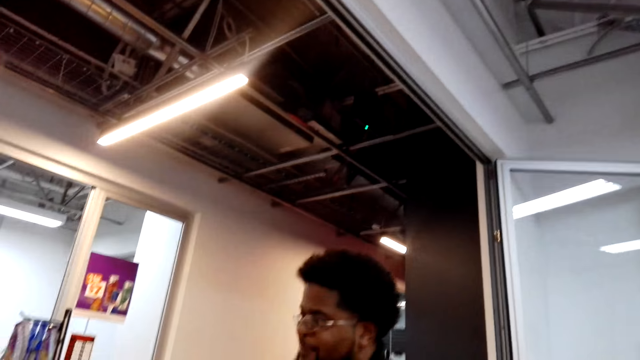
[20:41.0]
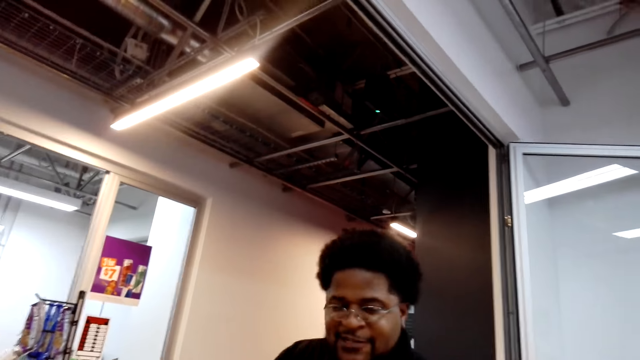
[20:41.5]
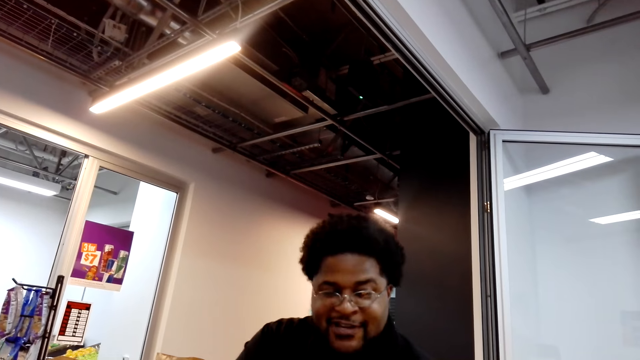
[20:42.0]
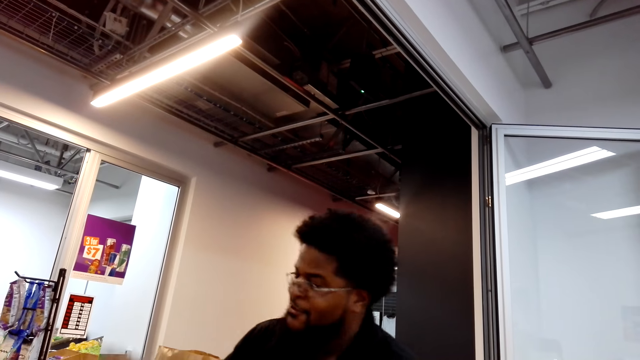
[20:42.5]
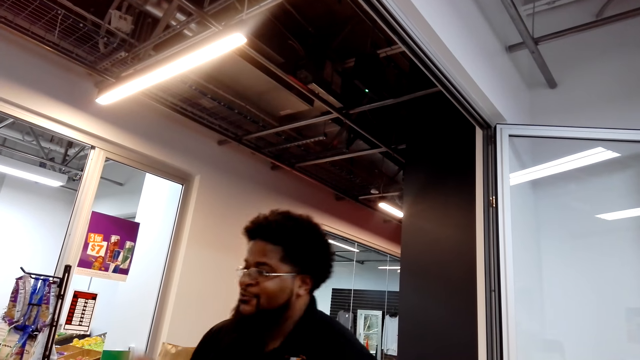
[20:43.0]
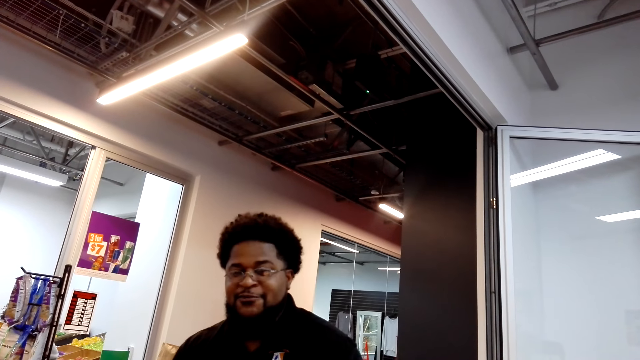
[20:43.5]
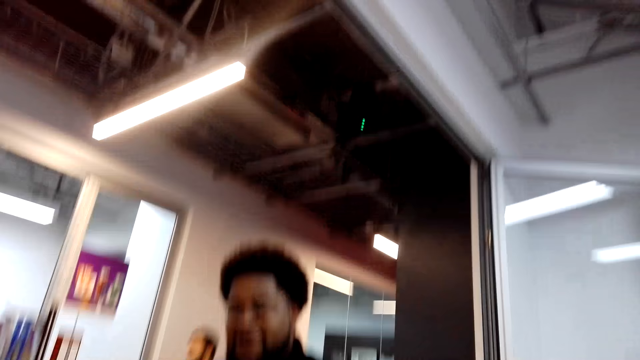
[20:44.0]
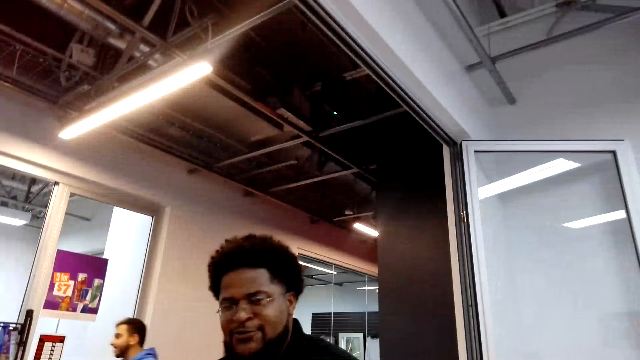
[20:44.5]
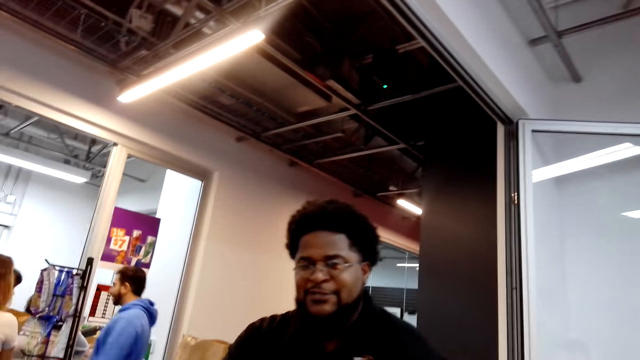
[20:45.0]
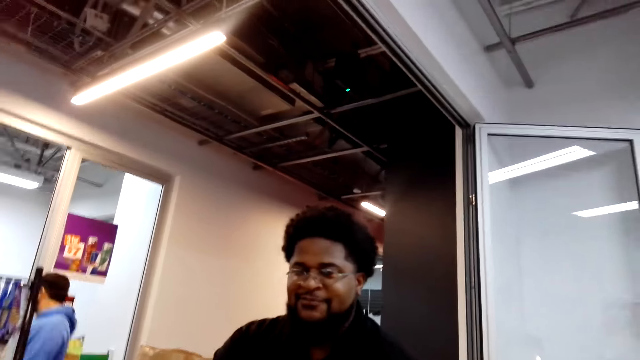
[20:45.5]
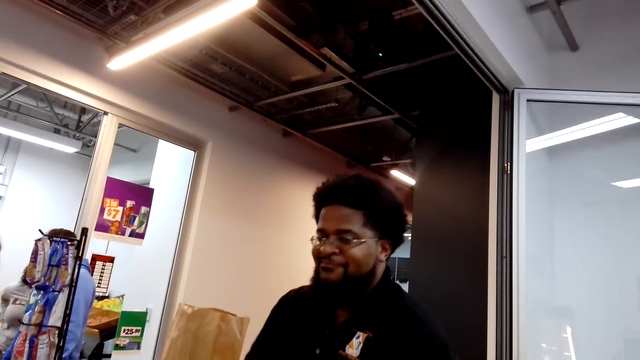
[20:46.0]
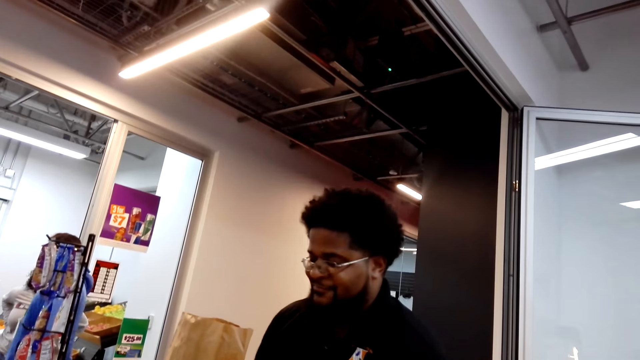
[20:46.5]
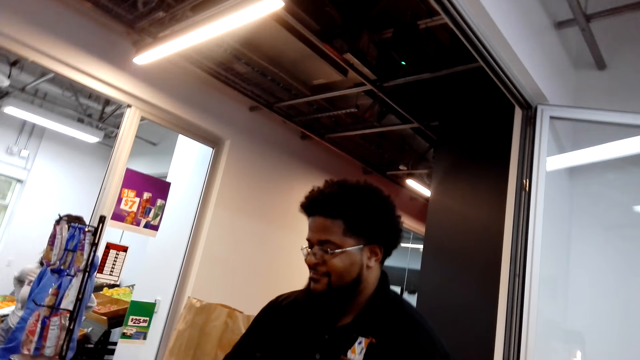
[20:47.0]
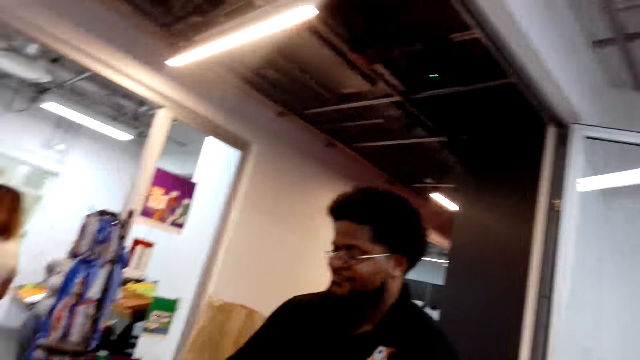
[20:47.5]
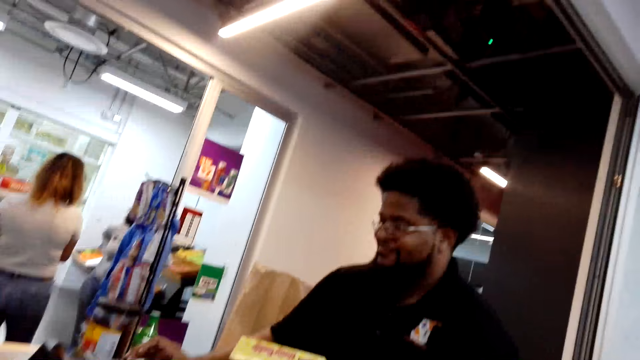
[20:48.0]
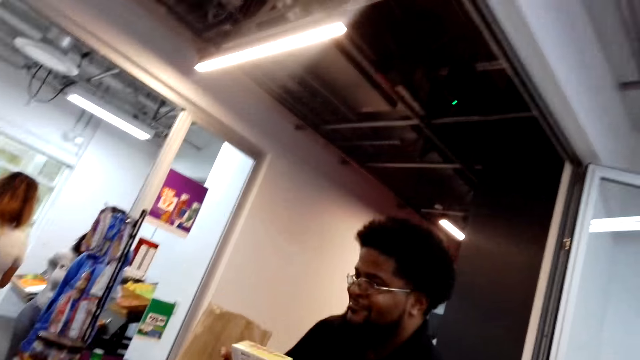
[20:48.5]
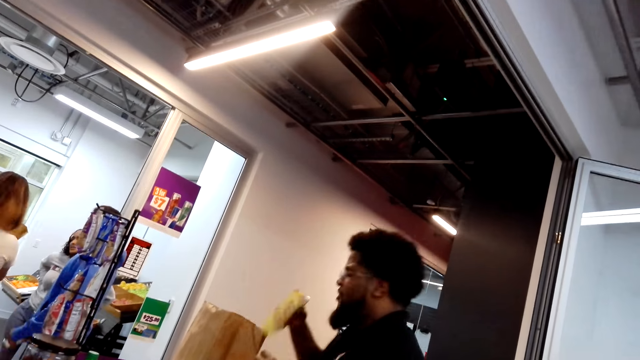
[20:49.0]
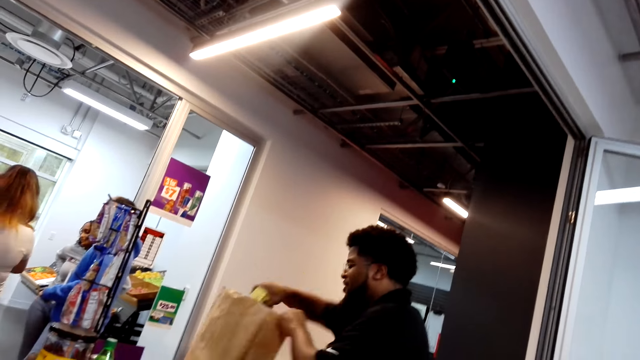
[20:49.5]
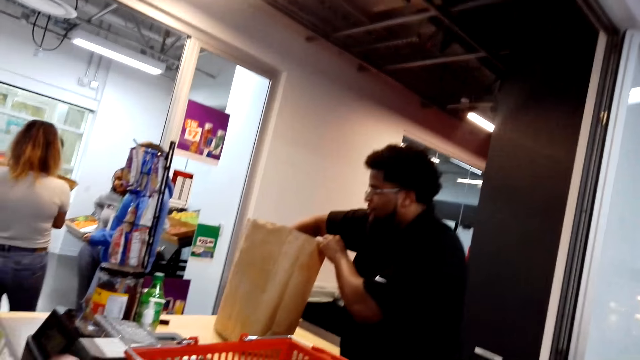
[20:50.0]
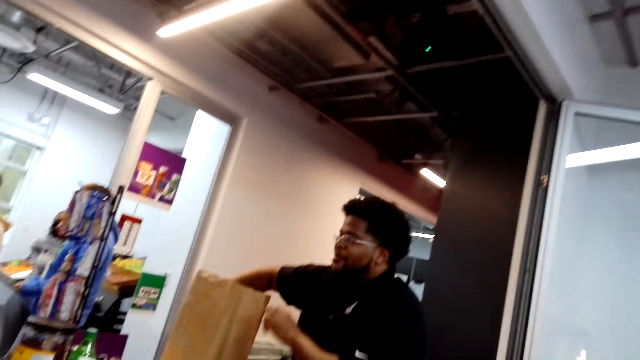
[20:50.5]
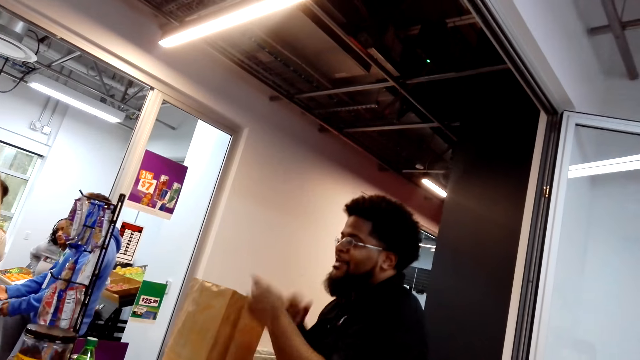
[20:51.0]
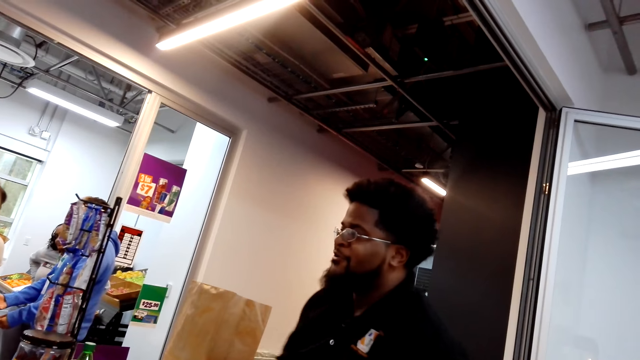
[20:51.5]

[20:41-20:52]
A man talks to the camera wearer. The man is talking to the camera wearer. The man puts a product at the bag.

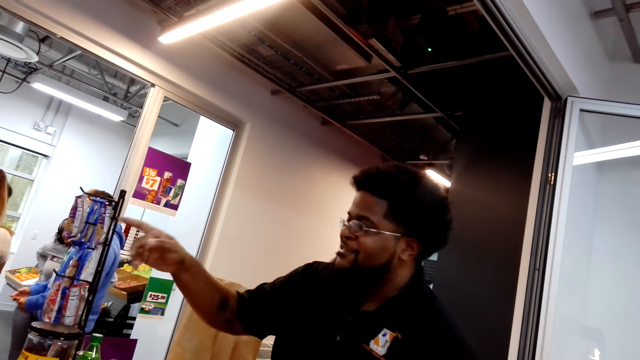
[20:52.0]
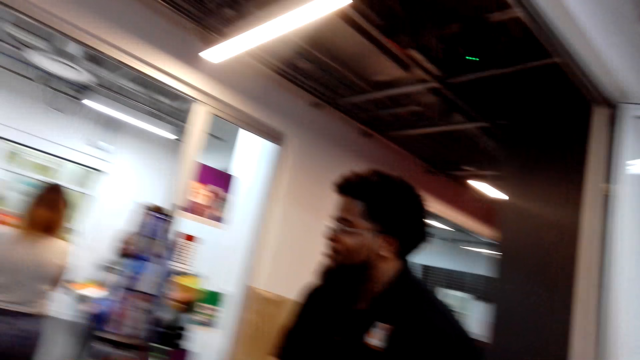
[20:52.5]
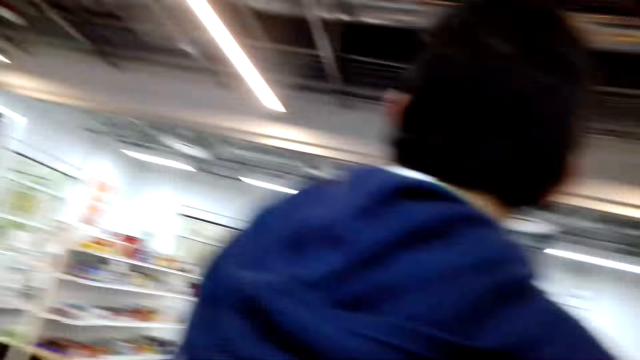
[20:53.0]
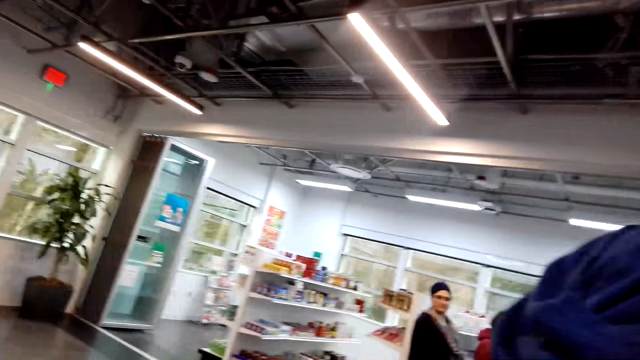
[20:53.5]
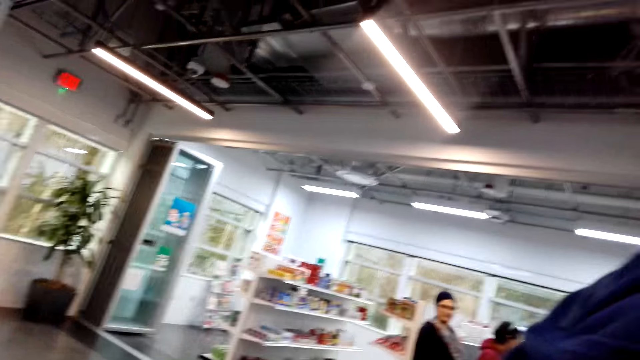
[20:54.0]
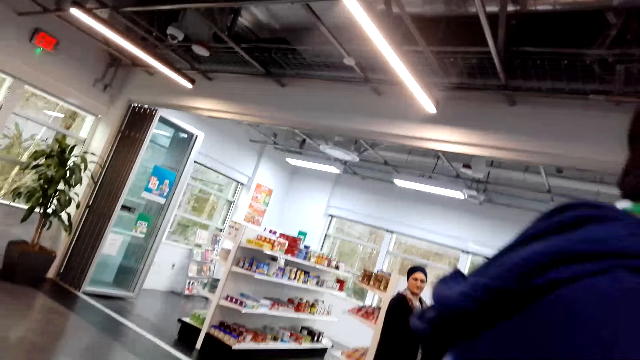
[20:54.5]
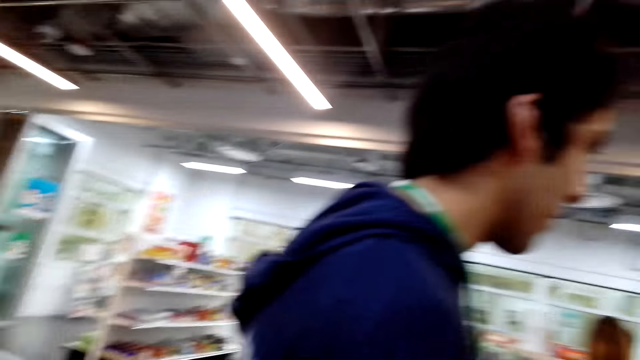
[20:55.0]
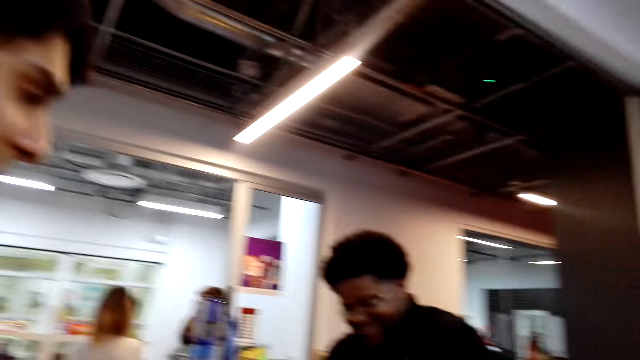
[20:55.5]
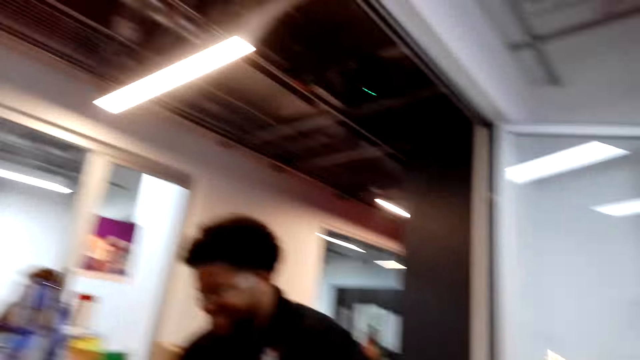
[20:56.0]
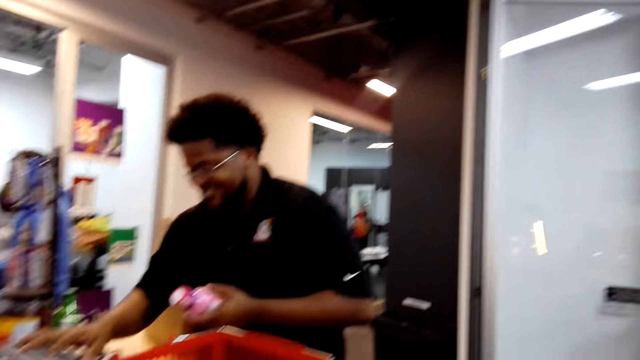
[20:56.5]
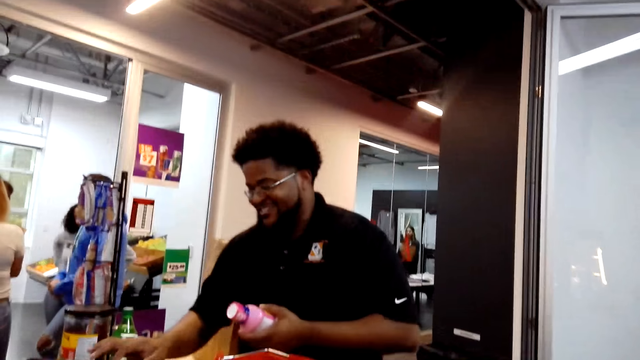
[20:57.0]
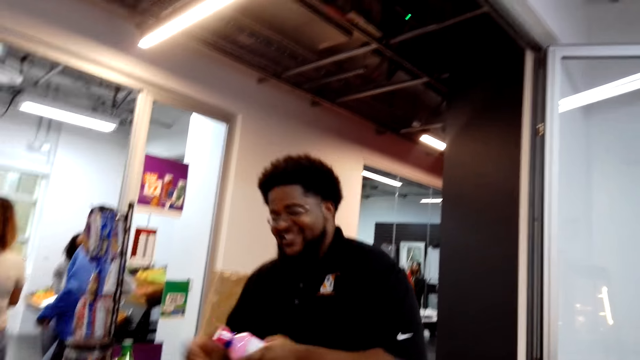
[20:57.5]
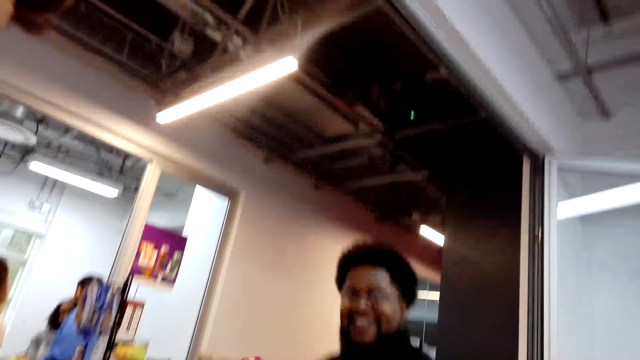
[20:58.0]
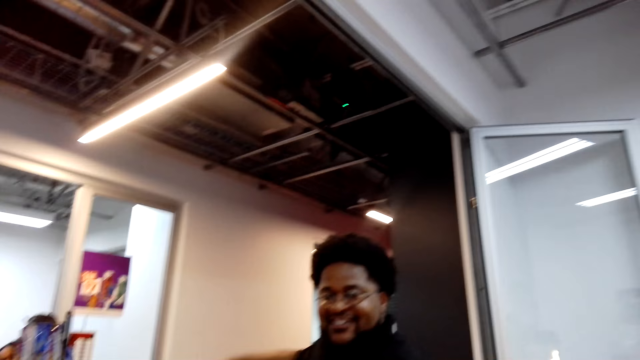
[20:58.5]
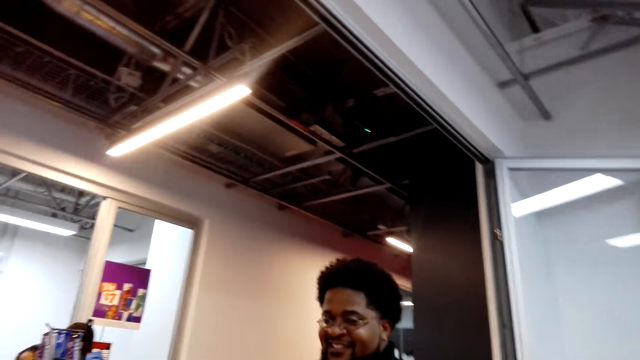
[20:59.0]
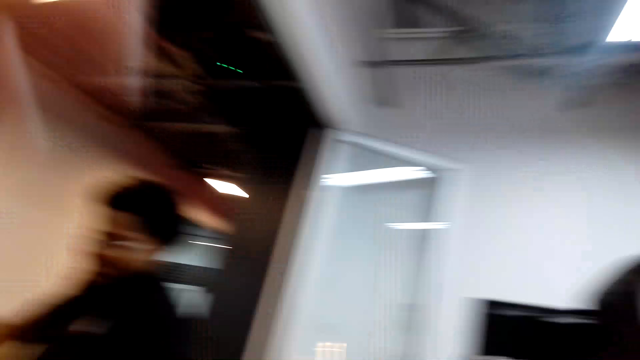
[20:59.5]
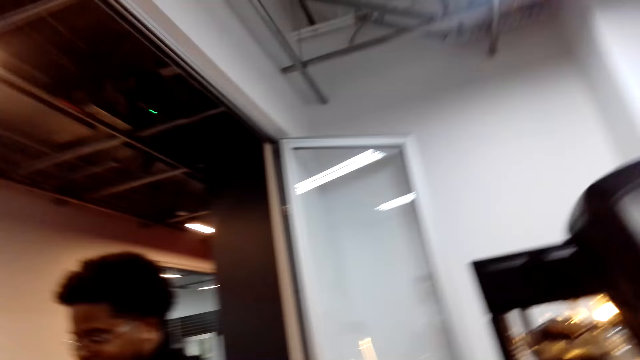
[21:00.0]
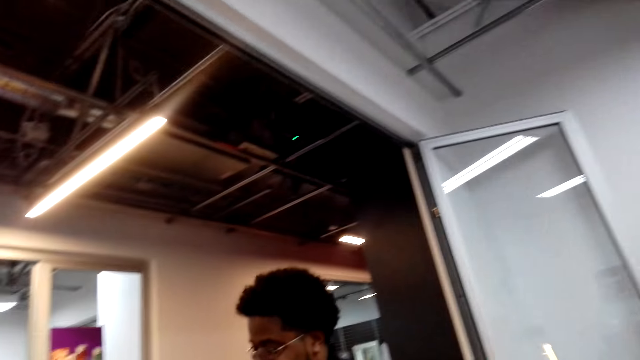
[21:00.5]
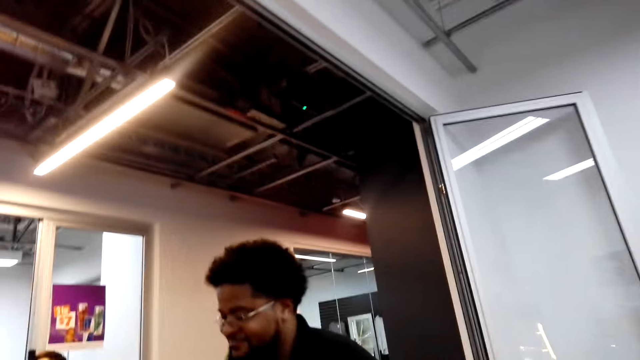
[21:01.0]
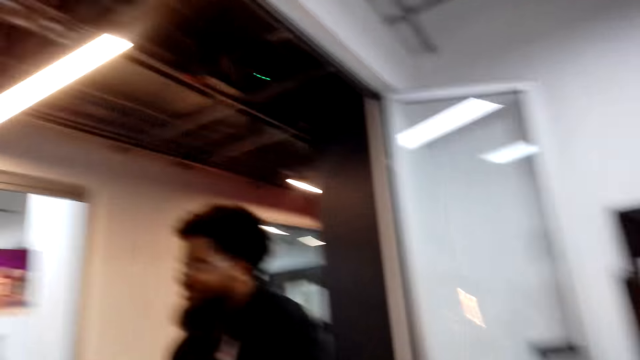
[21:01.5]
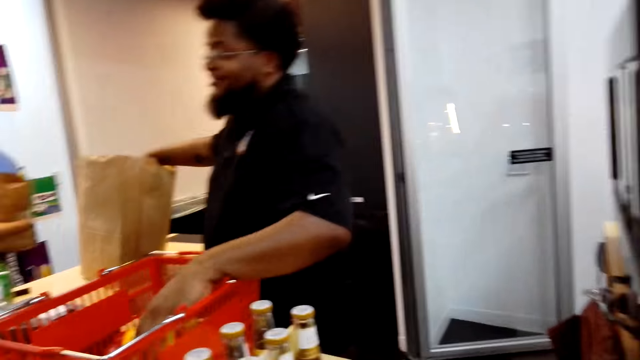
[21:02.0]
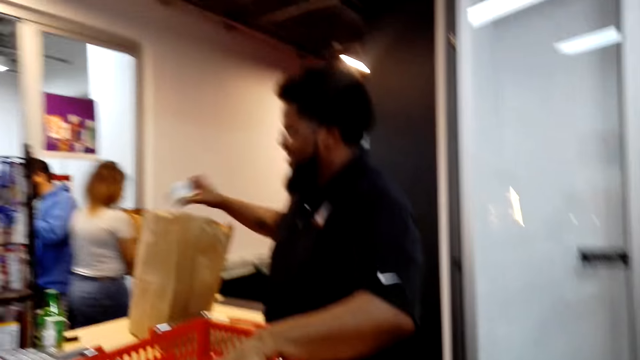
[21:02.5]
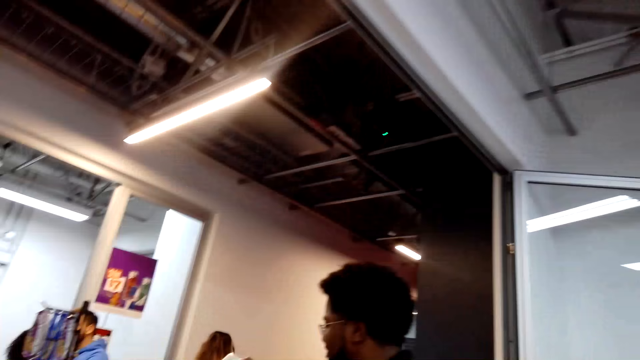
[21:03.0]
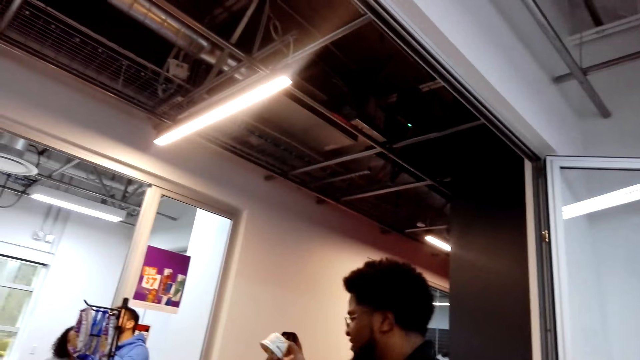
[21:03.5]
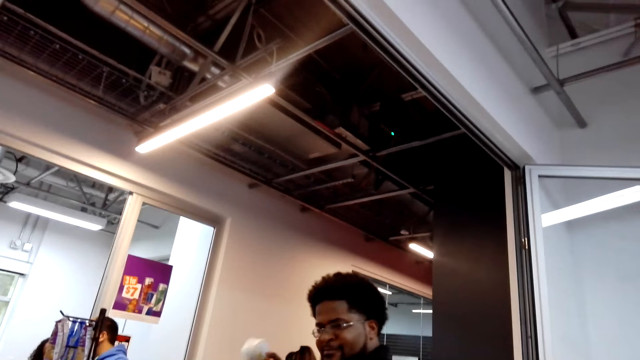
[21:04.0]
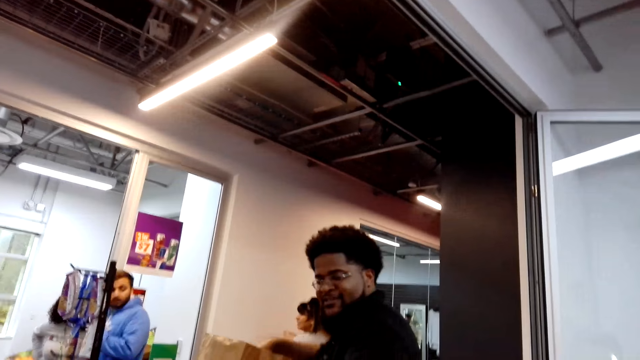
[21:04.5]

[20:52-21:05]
The camera wearer looks around.
